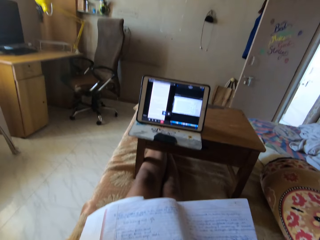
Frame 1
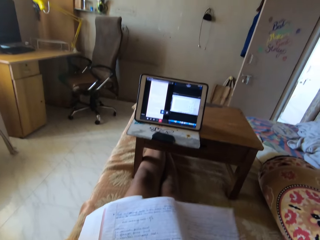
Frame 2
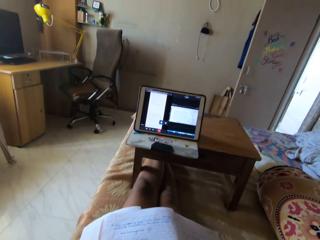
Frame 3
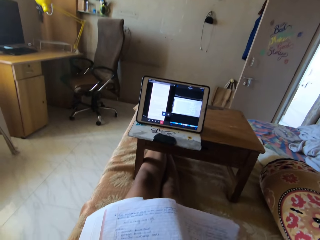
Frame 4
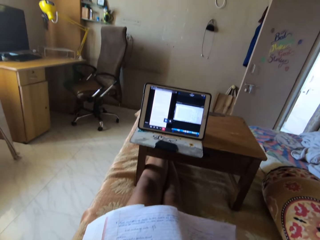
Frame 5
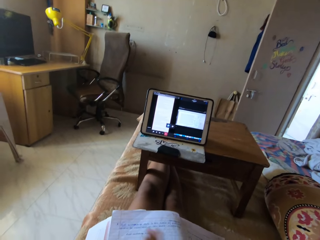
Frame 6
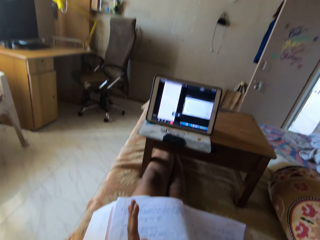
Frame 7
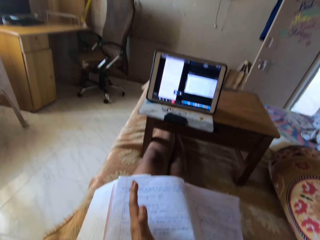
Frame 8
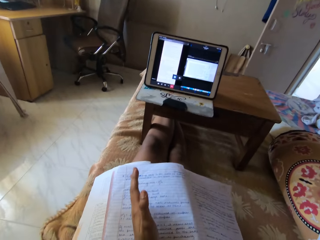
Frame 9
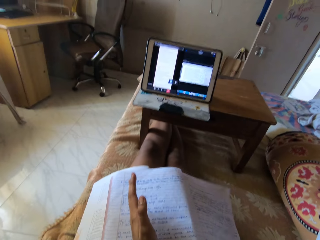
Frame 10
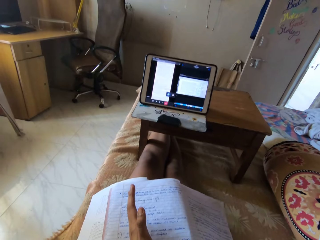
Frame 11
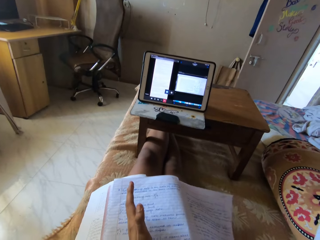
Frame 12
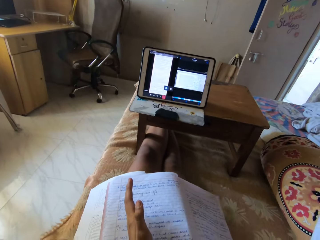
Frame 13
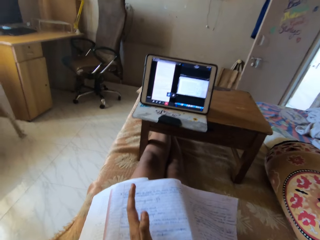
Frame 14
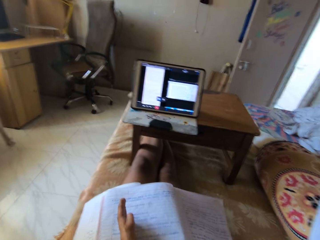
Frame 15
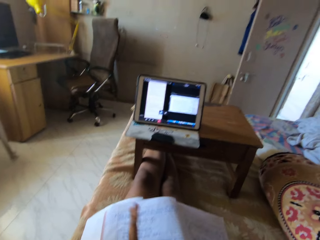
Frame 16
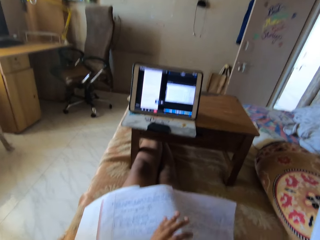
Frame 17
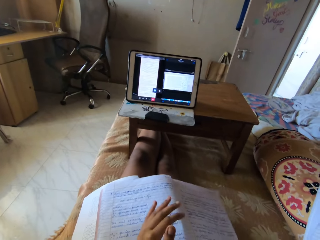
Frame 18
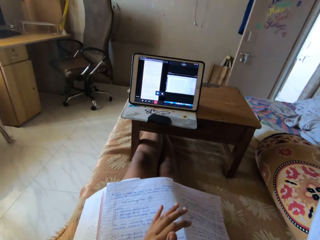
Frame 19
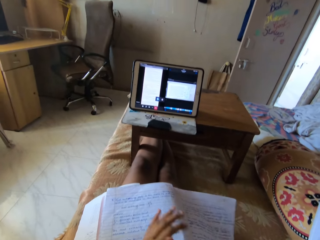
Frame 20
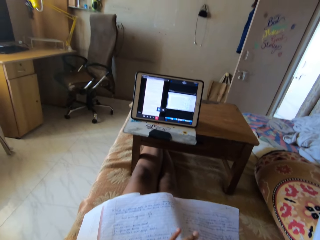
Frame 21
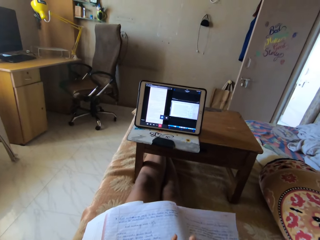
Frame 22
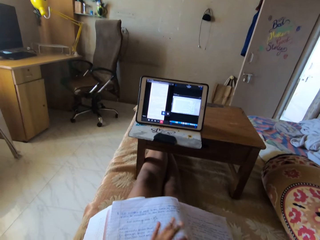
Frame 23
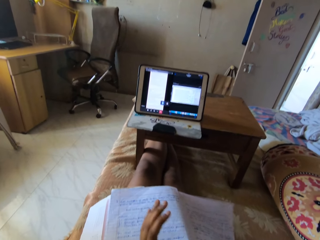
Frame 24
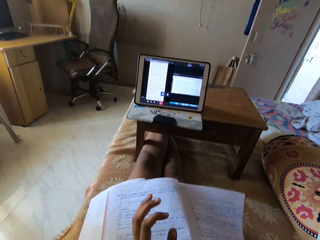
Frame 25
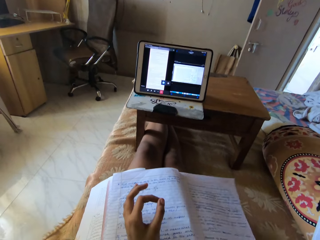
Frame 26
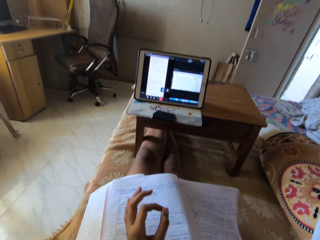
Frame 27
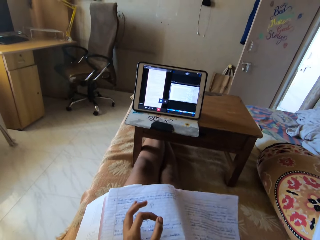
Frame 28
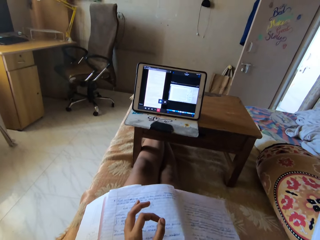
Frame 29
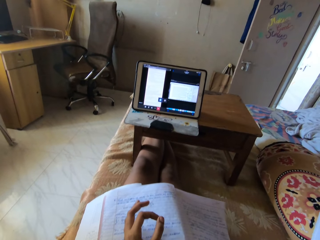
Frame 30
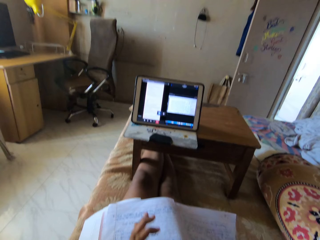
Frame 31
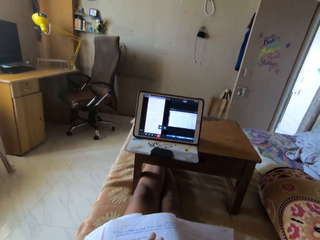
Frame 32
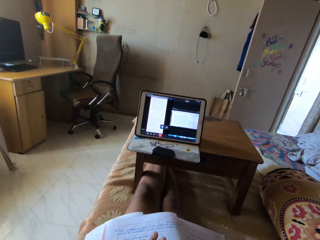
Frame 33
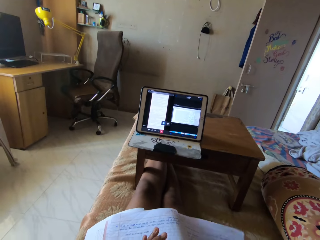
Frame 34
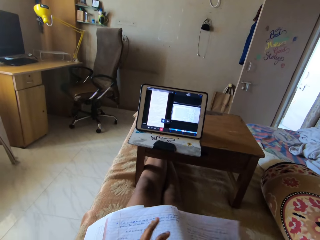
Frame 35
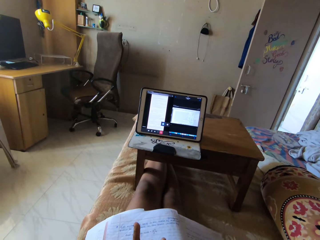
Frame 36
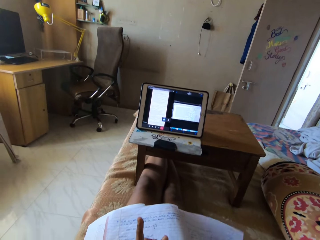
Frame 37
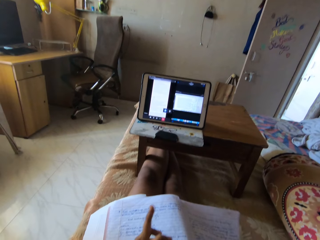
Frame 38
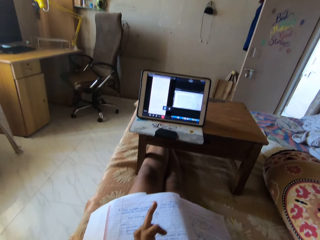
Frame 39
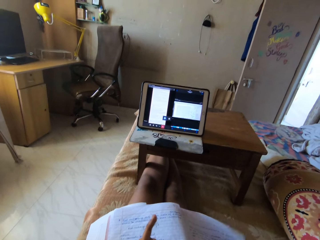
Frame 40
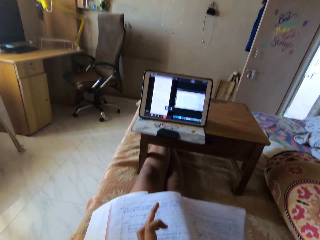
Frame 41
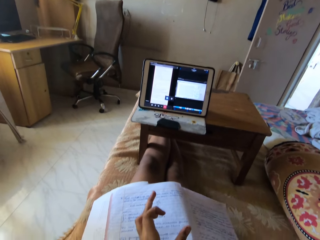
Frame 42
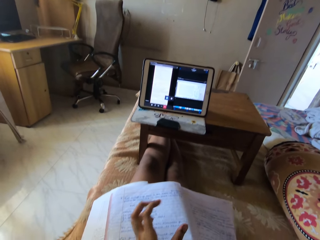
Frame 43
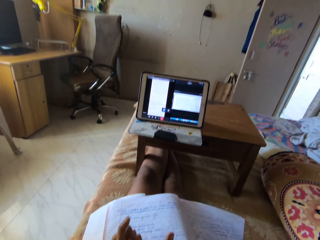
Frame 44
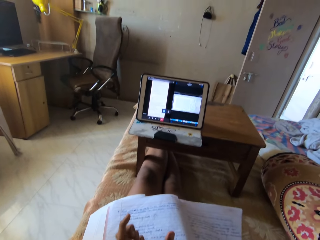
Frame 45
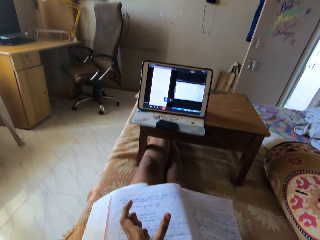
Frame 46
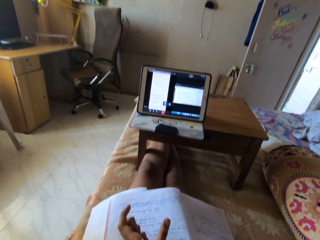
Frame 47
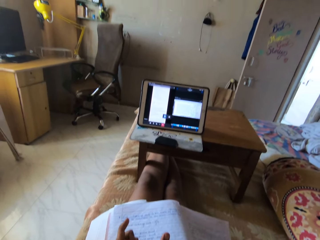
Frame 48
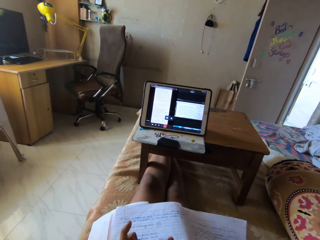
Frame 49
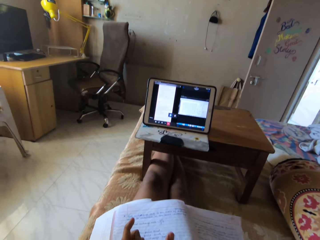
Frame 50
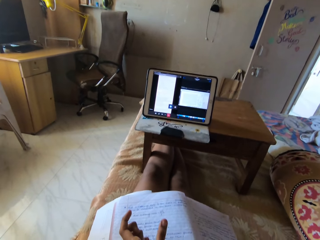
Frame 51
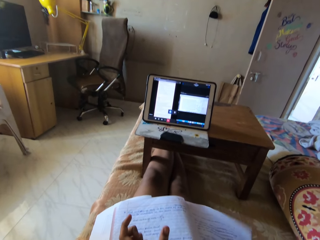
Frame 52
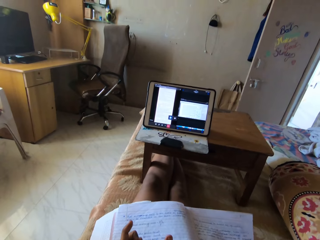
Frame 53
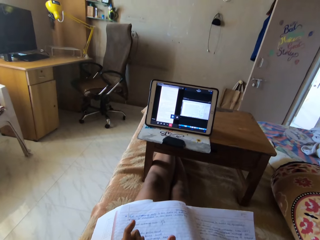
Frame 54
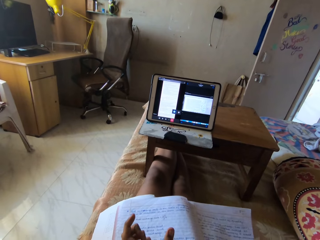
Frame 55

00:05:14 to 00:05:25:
The camera wearer moves the left hand. They move the left hand again.

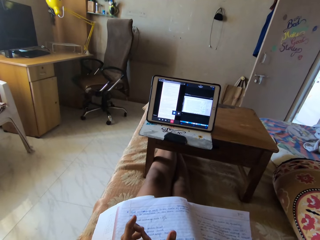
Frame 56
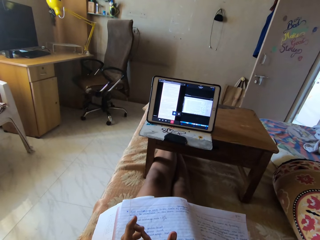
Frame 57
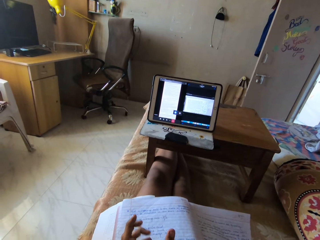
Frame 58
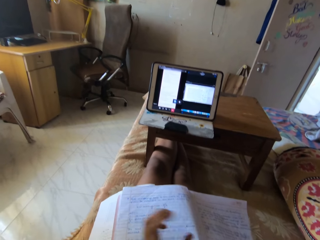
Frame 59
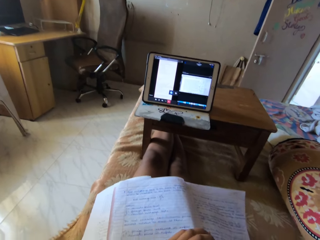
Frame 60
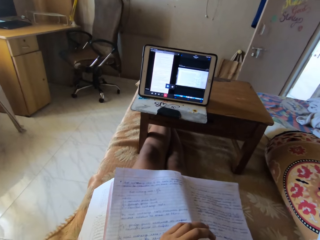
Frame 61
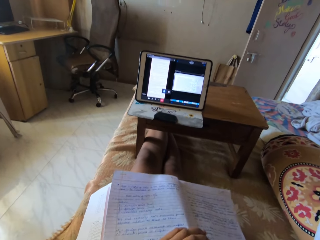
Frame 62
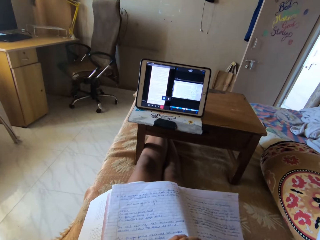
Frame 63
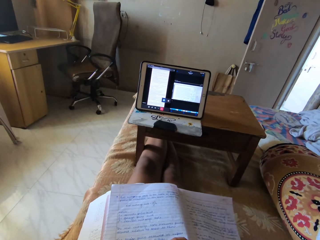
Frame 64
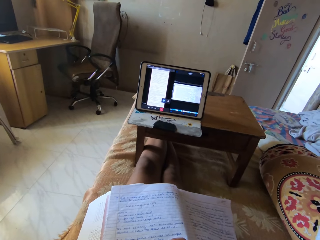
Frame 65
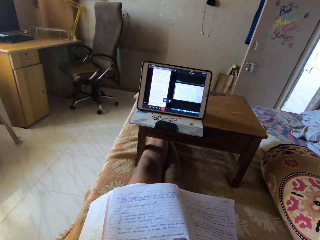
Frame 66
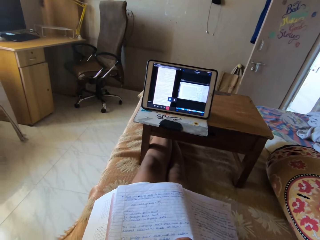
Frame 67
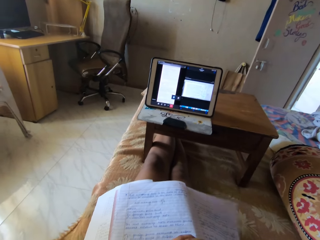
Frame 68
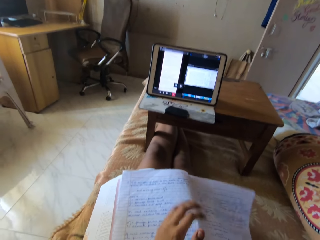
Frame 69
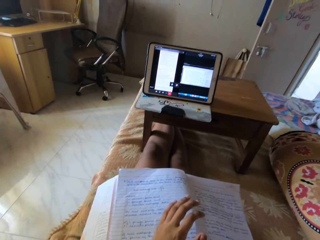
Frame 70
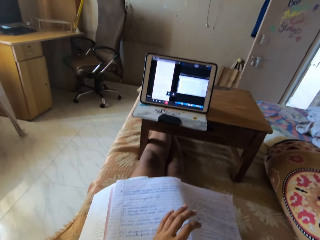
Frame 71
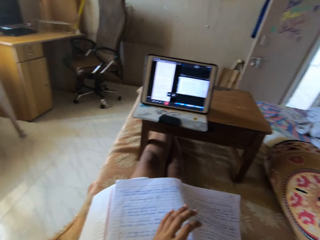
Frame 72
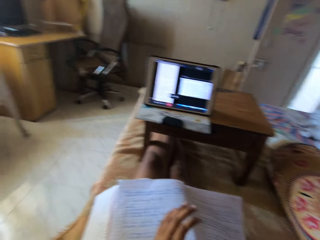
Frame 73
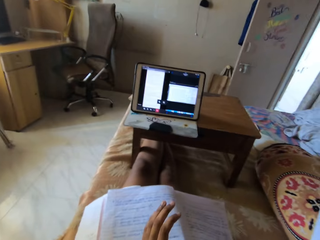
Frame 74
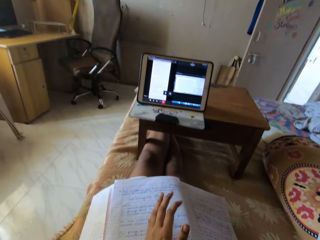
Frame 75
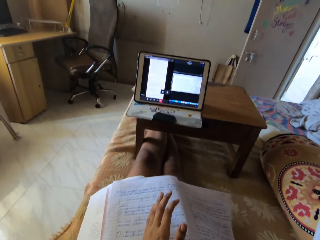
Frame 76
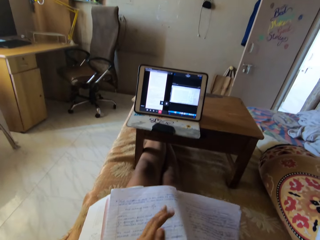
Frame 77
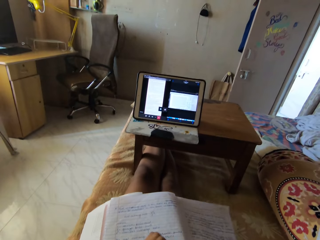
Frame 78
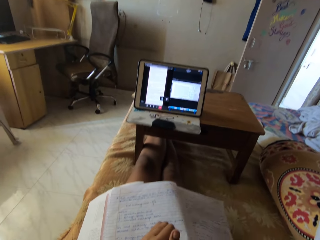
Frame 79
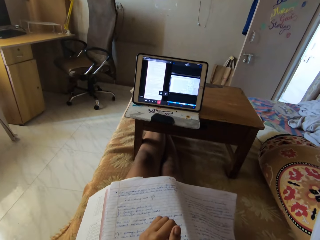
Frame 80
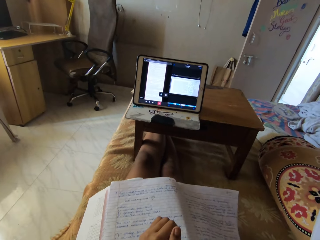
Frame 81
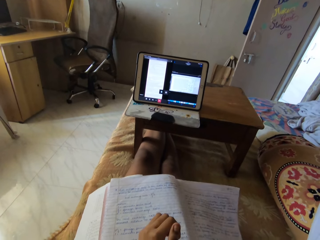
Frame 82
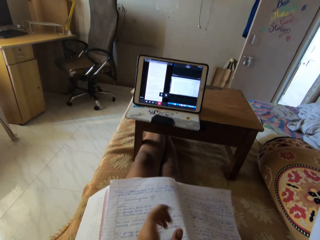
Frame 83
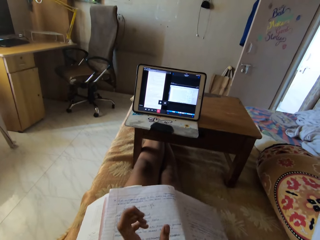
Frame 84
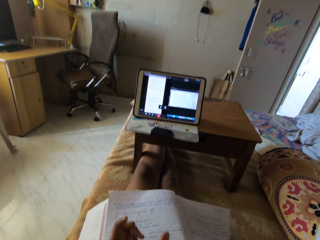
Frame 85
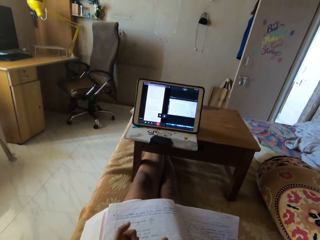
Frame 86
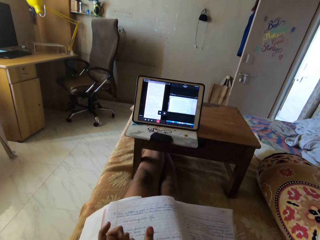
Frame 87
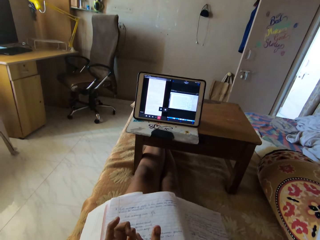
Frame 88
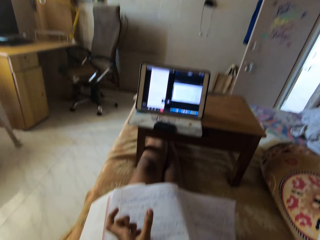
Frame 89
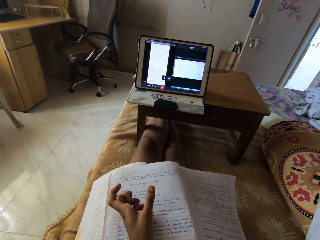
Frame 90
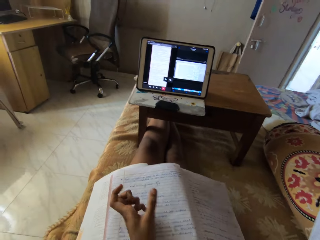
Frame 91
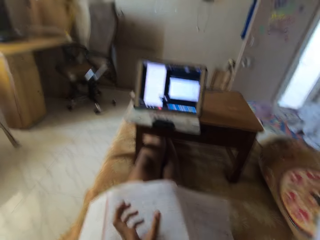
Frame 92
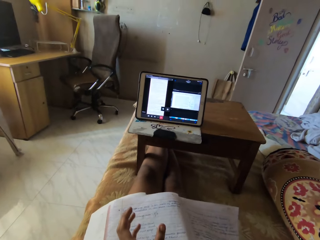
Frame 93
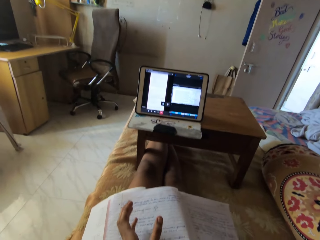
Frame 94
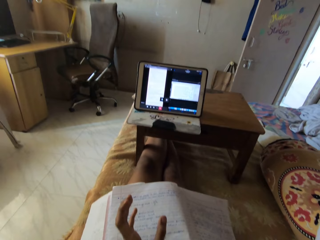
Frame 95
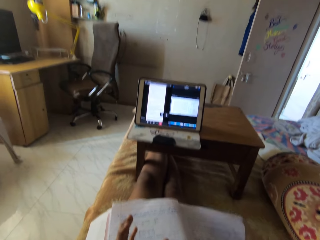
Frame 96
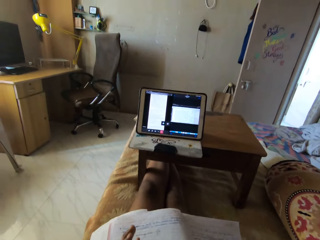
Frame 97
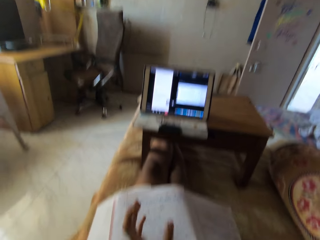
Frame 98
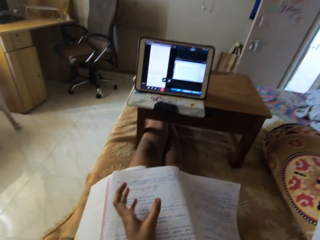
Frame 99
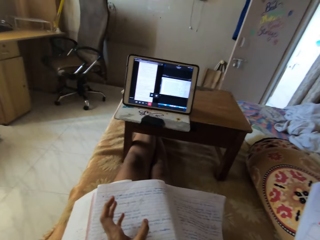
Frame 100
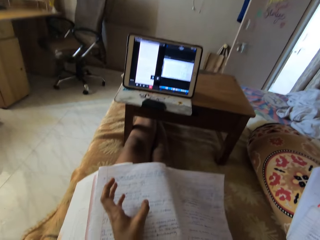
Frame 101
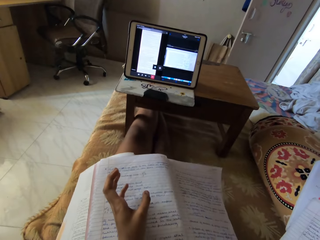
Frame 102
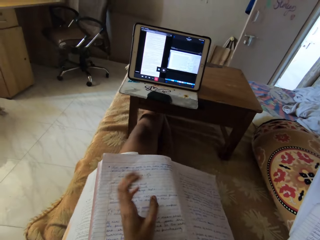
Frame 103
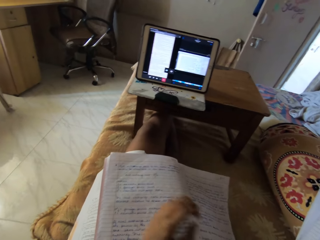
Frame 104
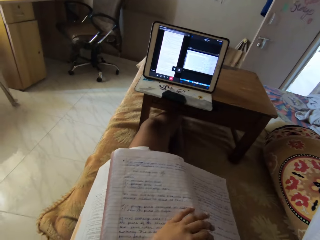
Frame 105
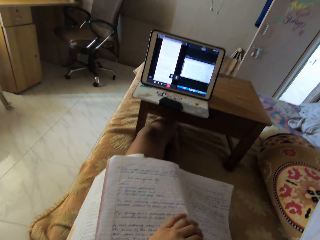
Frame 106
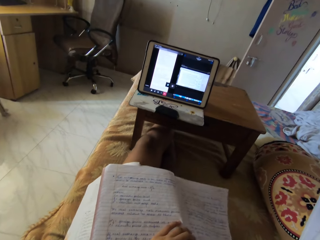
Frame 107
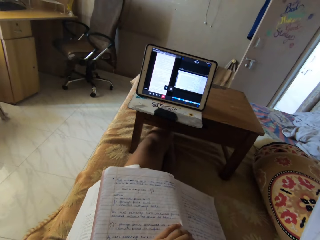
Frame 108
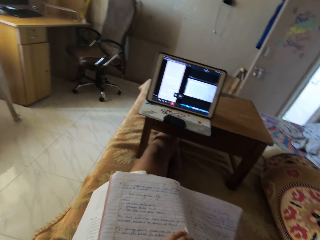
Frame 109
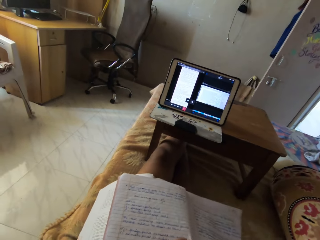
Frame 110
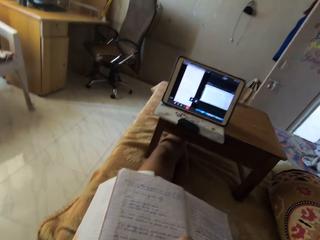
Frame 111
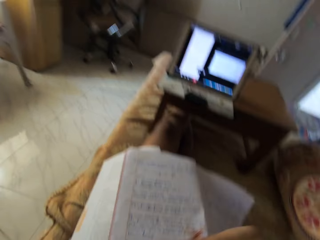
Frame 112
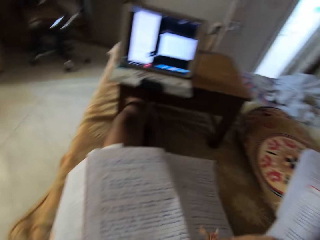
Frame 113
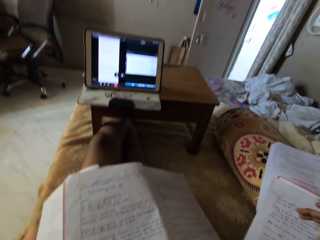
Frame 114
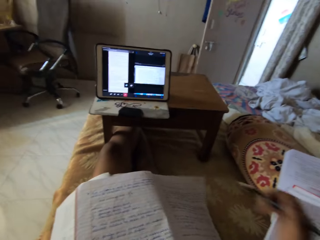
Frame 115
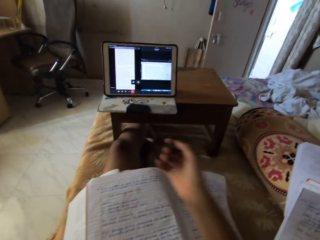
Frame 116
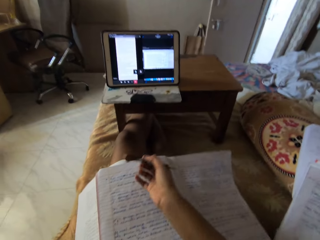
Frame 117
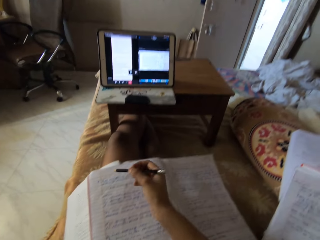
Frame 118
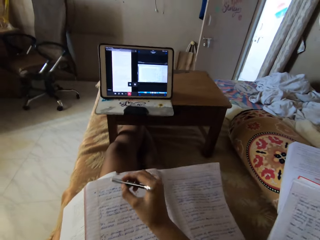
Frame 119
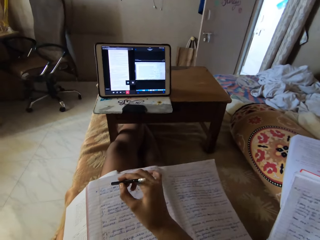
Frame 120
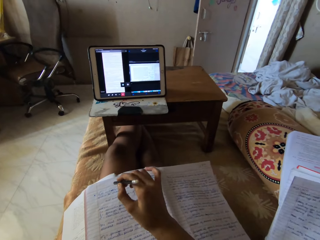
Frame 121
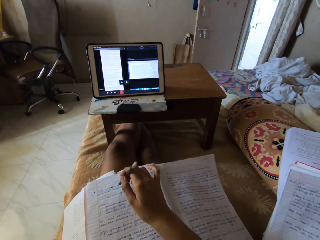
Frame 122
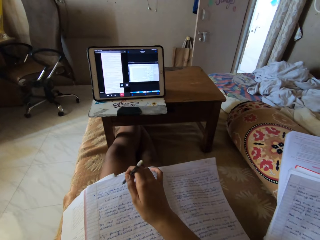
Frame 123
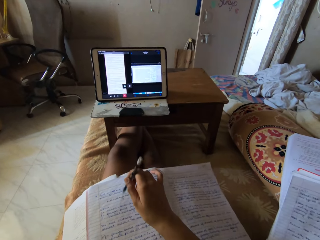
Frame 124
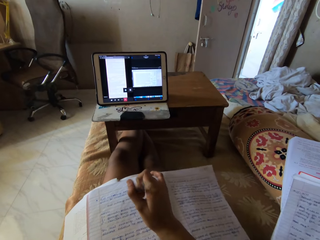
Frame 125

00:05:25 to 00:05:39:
The camera wearer moves her left hand repeatedly. She places her right hand on the book on her thighs.
